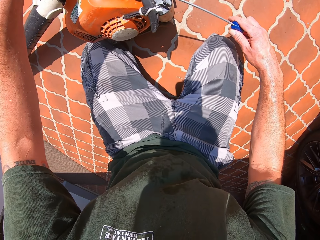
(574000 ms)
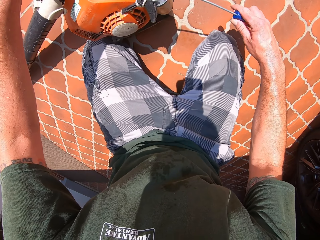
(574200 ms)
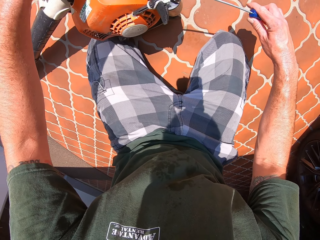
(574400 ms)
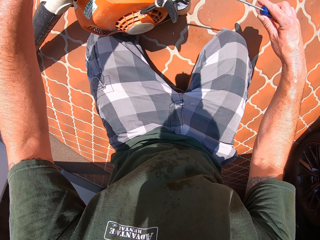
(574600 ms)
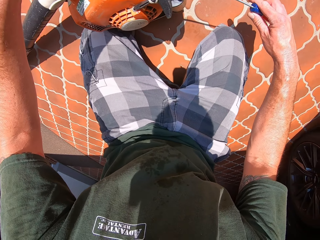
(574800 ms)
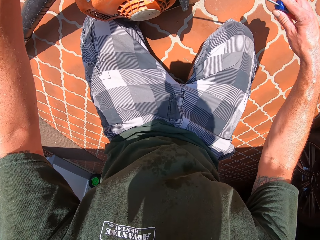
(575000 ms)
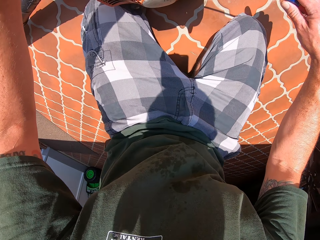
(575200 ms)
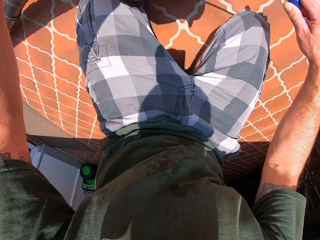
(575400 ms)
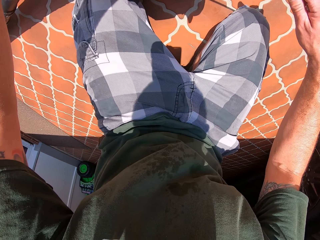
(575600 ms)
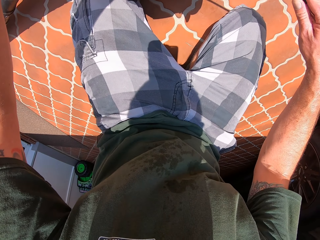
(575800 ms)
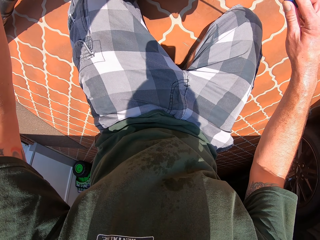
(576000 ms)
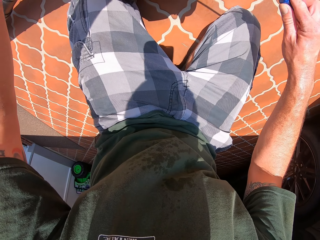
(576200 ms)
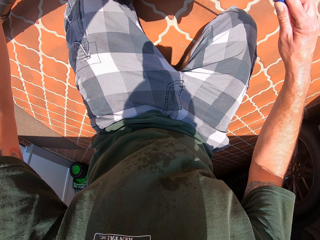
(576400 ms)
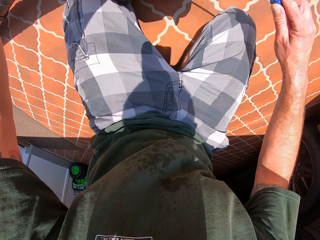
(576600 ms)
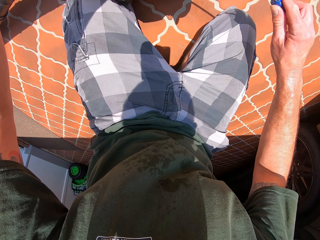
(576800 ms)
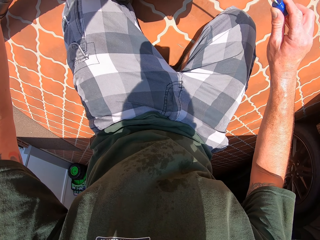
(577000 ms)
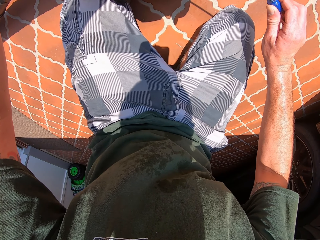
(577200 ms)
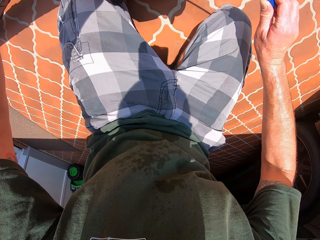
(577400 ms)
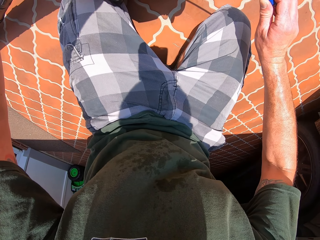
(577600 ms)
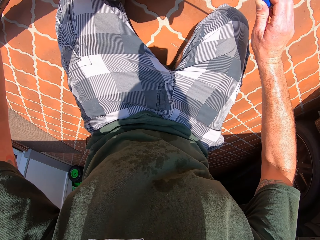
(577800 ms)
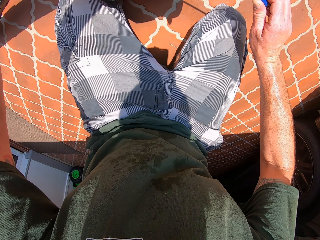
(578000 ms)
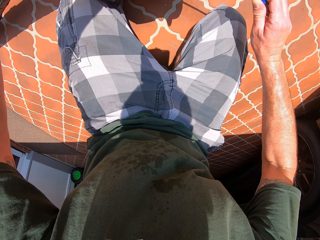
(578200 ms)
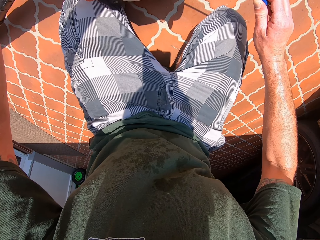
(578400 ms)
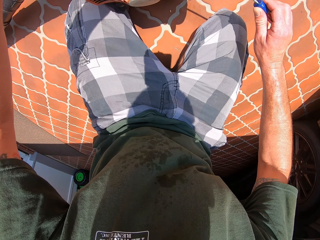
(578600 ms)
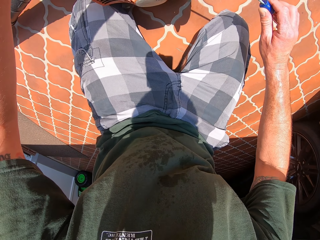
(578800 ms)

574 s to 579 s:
The camera wearer repairs something.

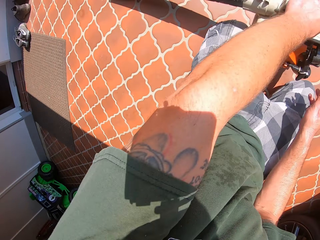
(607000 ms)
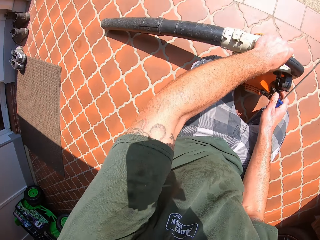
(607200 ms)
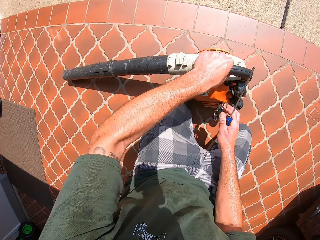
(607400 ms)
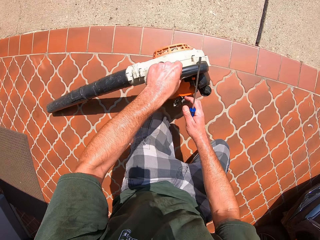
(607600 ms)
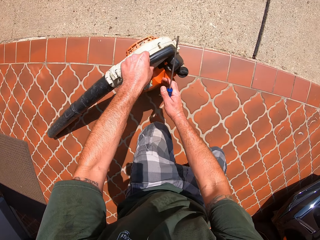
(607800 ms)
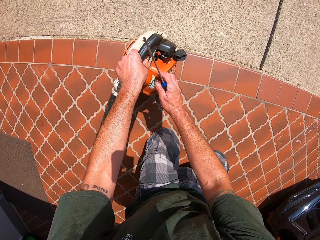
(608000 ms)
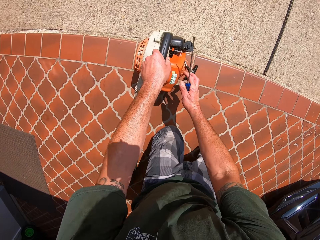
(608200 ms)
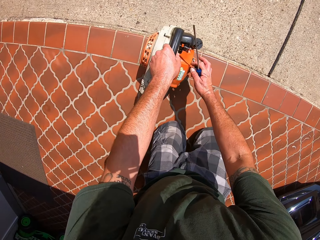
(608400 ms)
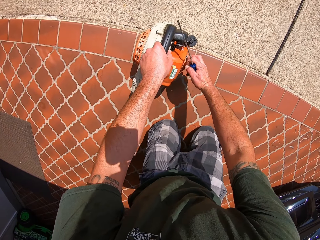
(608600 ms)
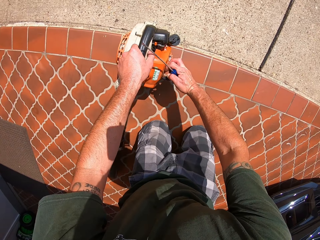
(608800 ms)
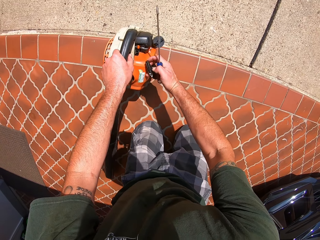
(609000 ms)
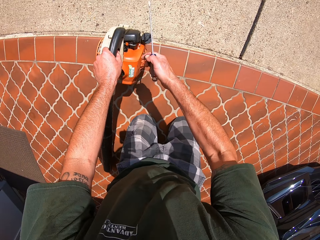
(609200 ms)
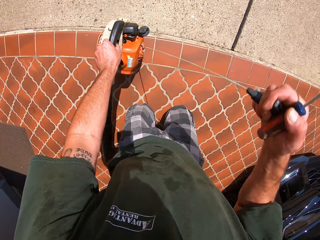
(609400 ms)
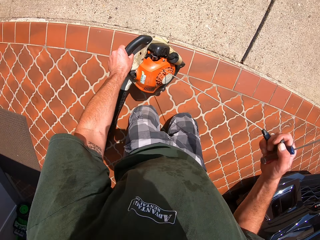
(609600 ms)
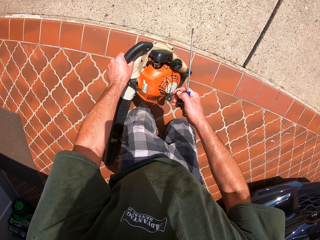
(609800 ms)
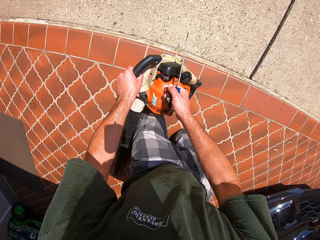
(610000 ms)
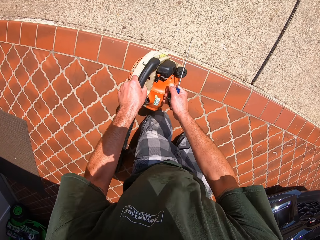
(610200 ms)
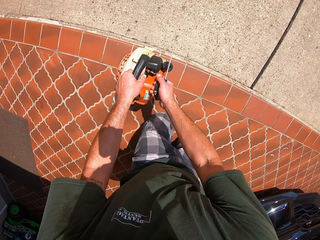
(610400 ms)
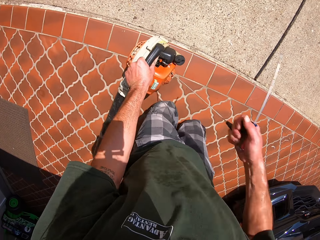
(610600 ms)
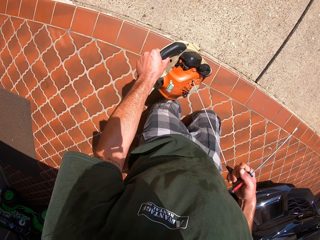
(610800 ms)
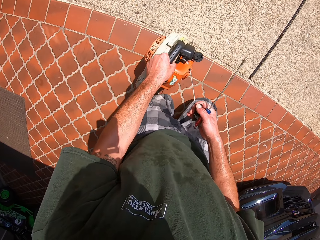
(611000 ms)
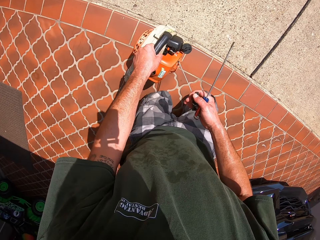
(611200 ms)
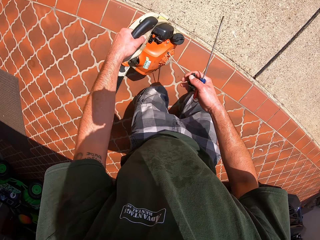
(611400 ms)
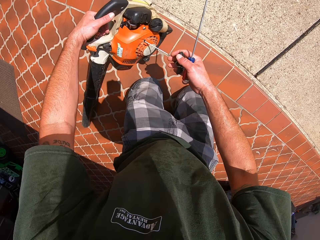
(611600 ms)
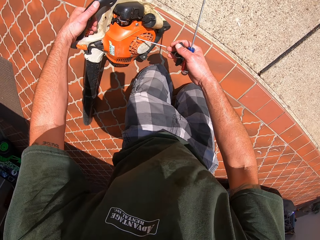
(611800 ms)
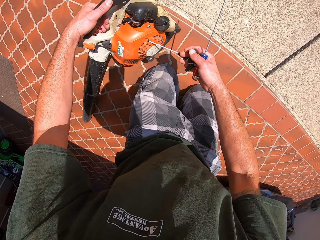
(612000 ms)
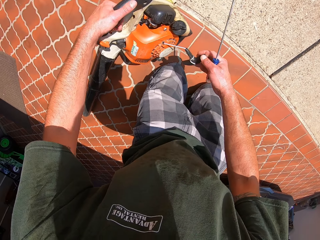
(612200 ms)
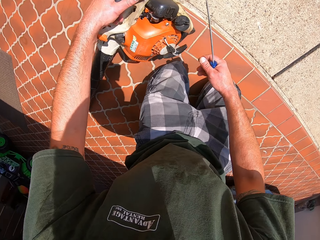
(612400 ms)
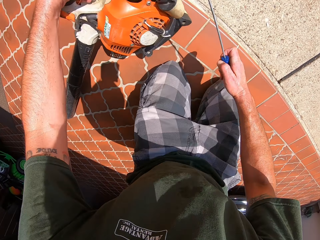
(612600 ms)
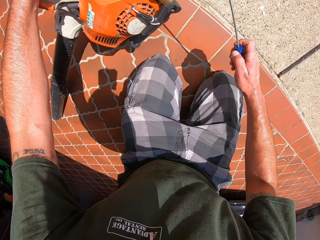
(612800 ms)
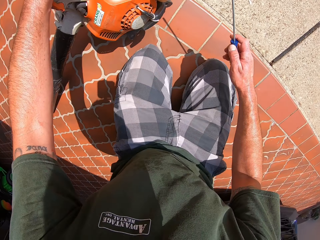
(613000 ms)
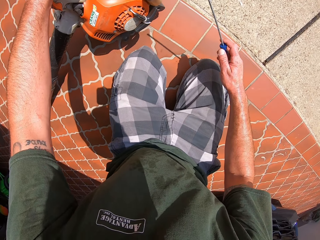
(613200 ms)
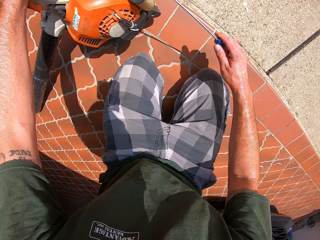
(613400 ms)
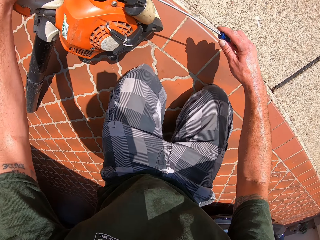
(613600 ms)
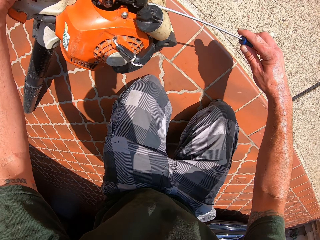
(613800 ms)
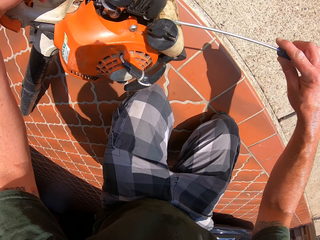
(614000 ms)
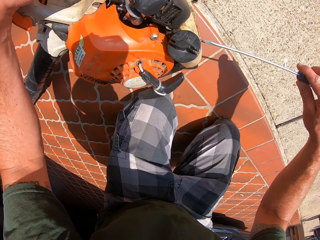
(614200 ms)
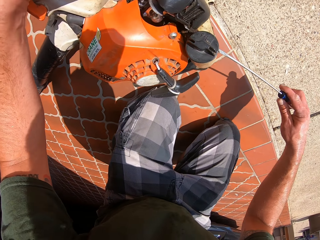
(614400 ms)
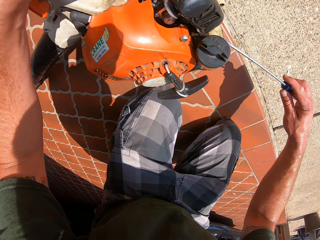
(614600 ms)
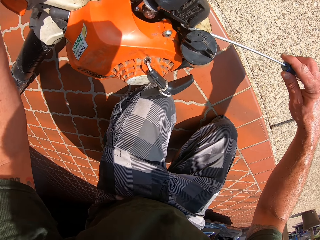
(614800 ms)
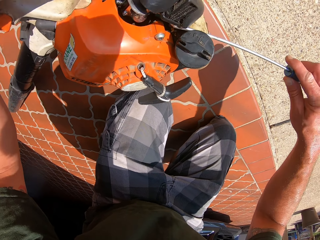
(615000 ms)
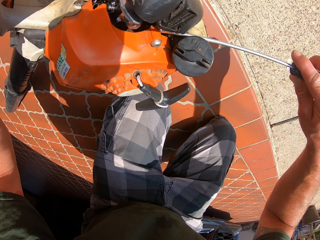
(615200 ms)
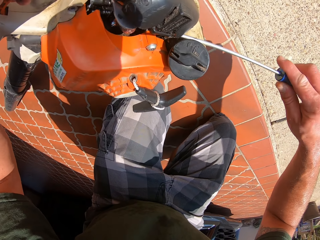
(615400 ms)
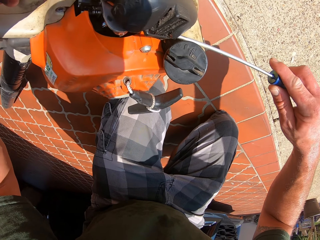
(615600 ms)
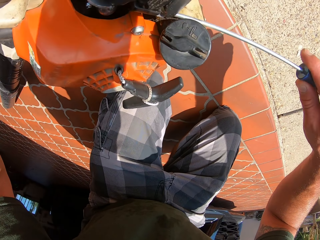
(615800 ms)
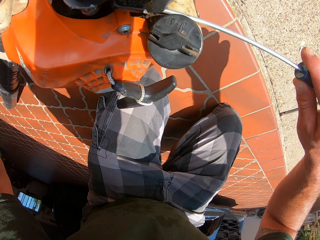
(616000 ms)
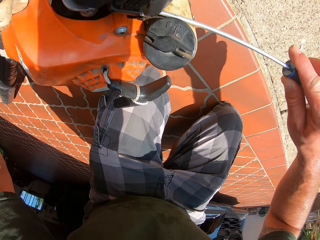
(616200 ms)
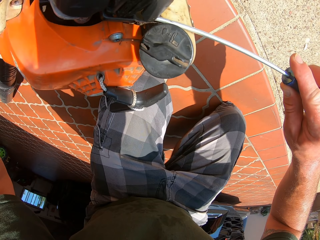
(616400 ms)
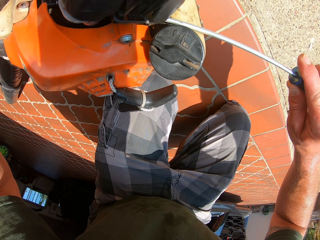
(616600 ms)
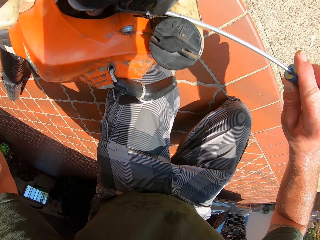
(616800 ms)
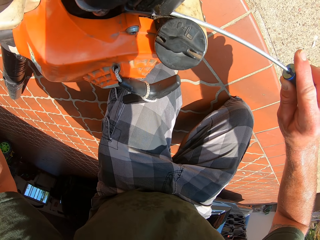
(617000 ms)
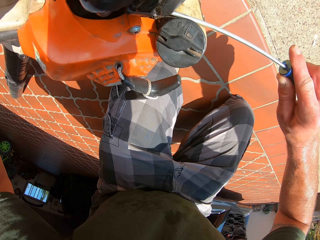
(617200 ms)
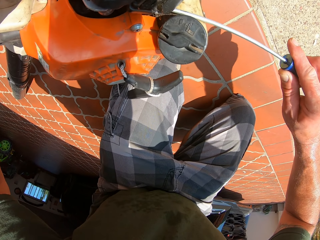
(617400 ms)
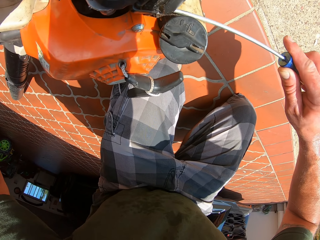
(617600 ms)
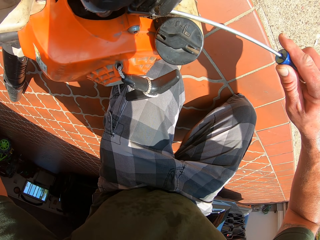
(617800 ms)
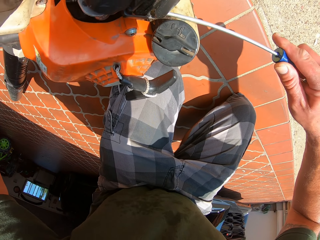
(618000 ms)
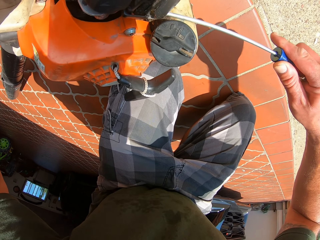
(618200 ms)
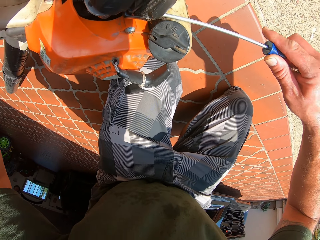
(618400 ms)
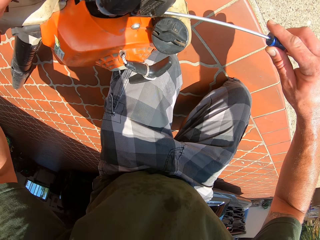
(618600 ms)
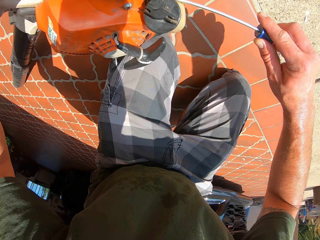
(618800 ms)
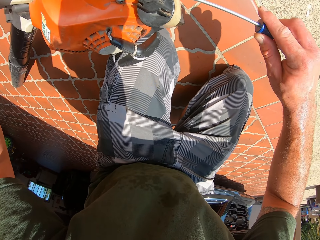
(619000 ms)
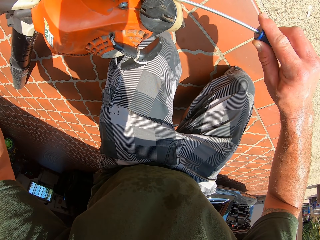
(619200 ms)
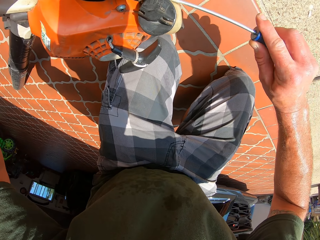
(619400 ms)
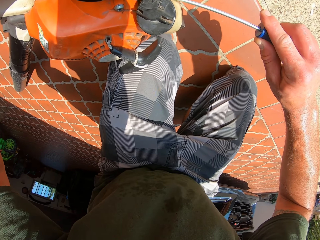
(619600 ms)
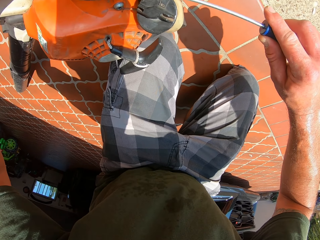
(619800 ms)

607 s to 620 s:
The camera wearer tries to put on the blower. He looks at something. He continues to work on the blower with the screwdriver in his right hand and his left hand.
